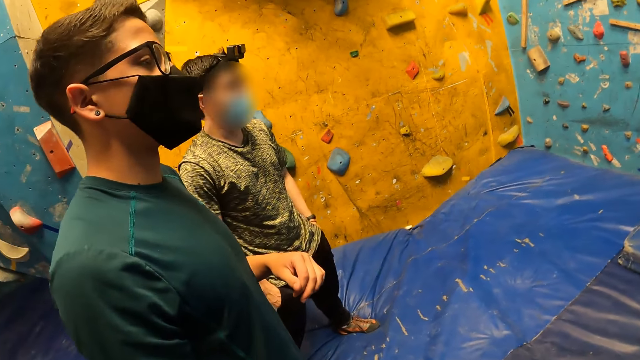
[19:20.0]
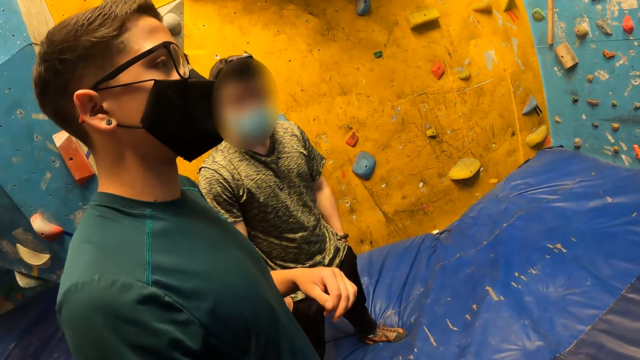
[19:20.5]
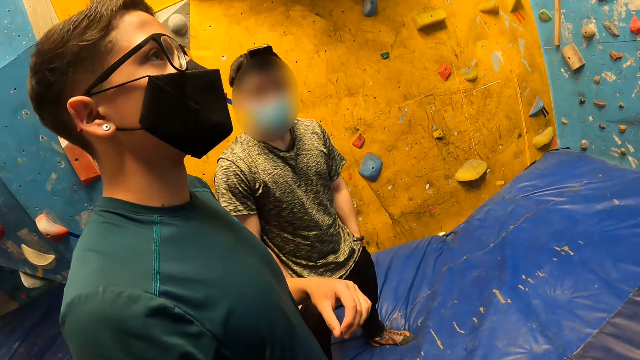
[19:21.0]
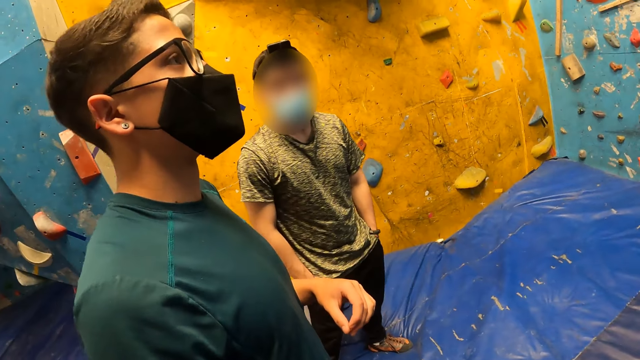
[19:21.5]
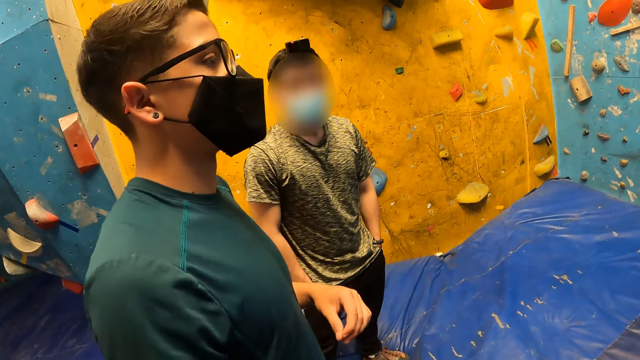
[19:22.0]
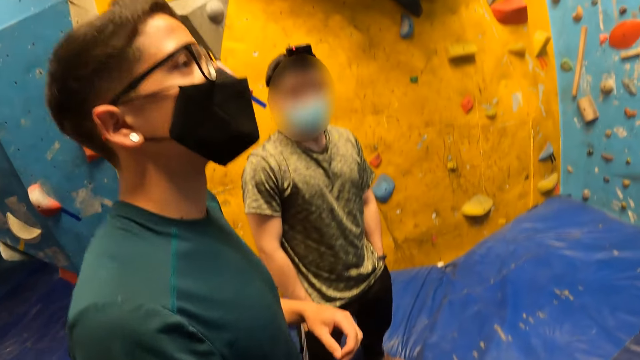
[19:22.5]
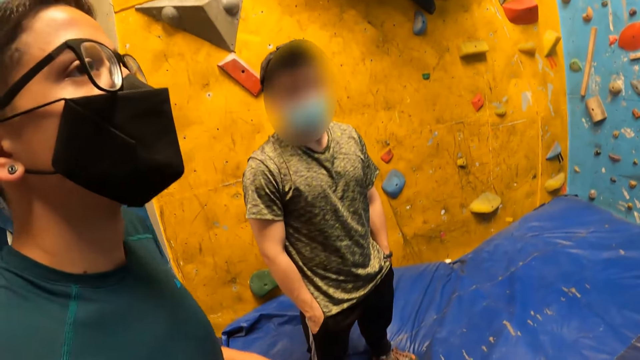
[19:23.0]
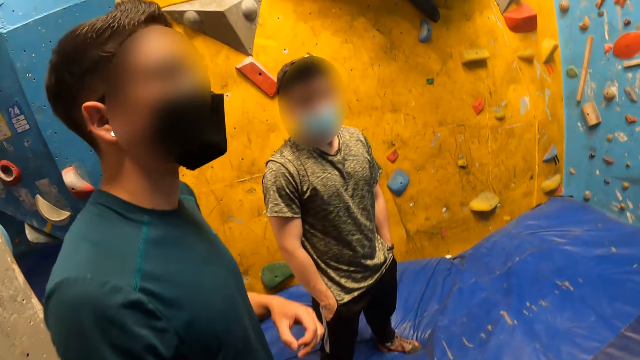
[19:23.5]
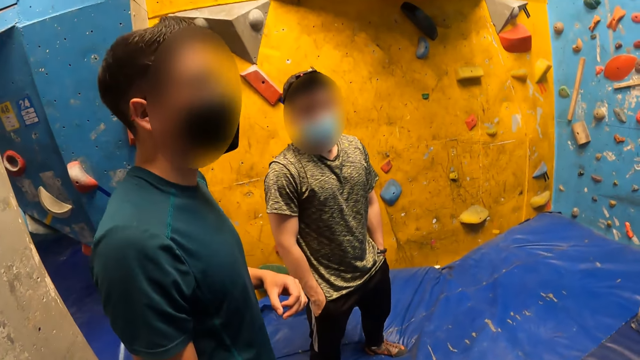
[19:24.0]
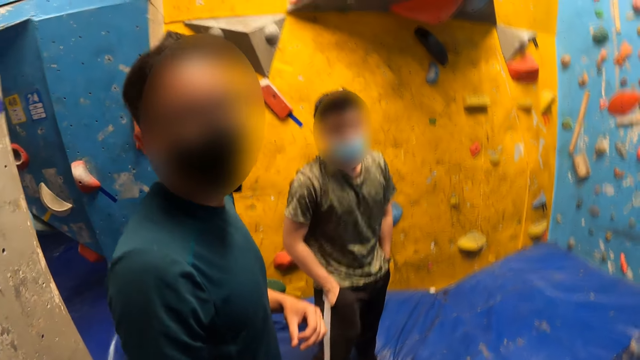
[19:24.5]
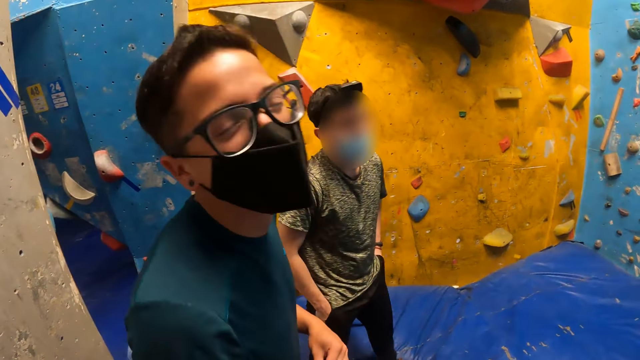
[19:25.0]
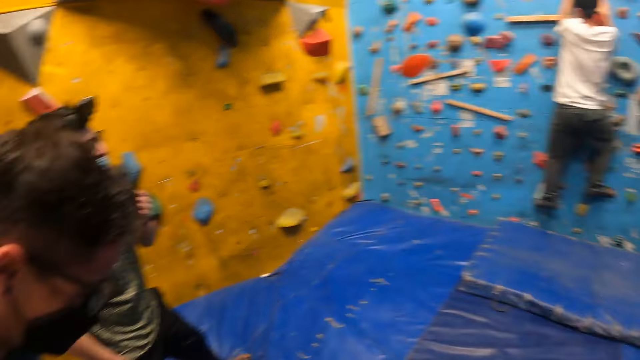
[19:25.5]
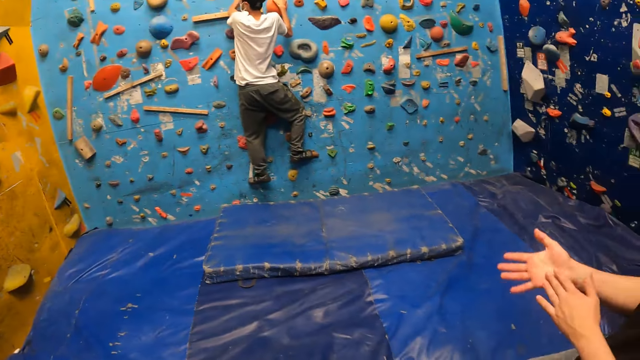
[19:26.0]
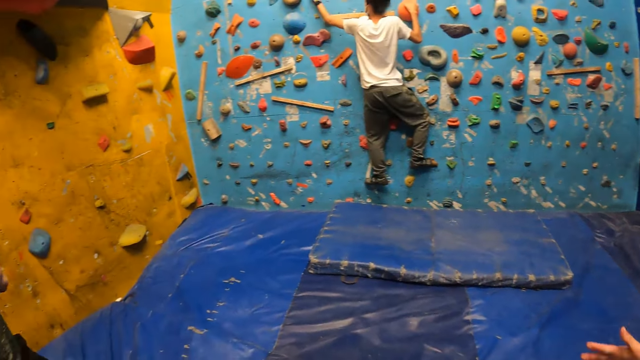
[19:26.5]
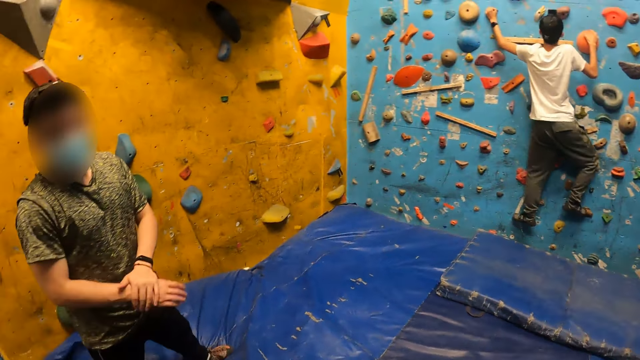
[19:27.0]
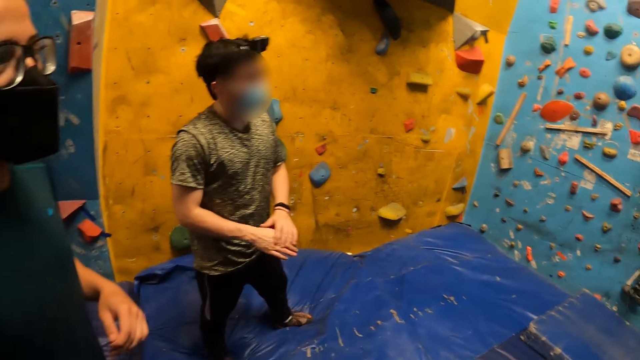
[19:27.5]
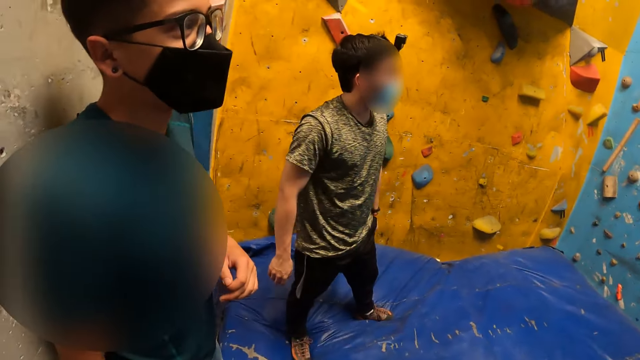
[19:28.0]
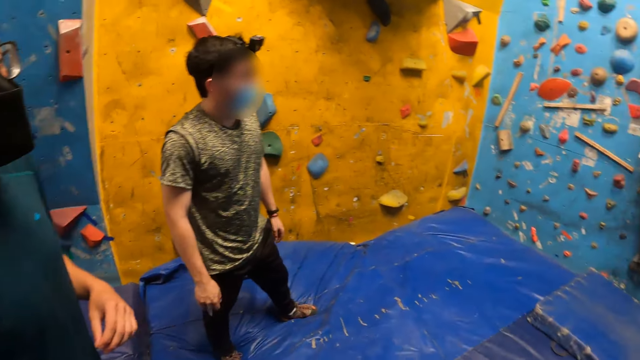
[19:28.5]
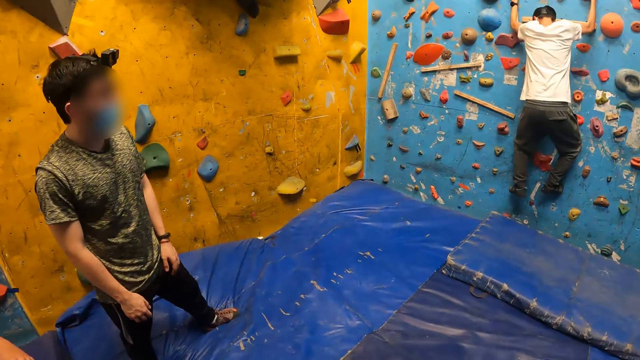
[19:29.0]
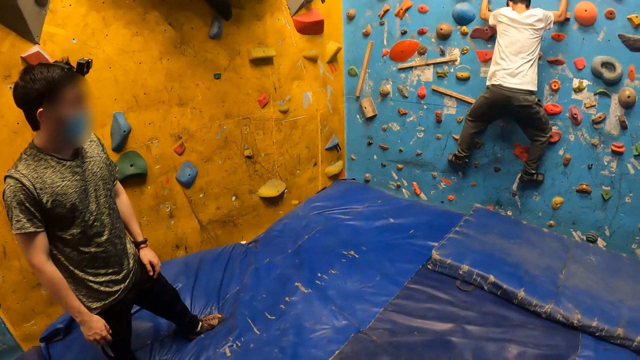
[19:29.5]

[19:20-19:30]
A man interacts with the camera wearer. A person wipes his hands on each other. Another man climbs the bouldering wall.

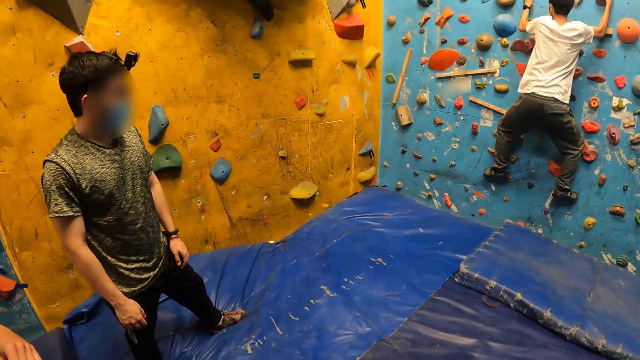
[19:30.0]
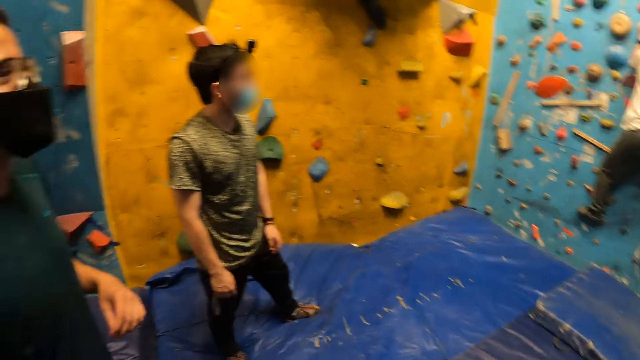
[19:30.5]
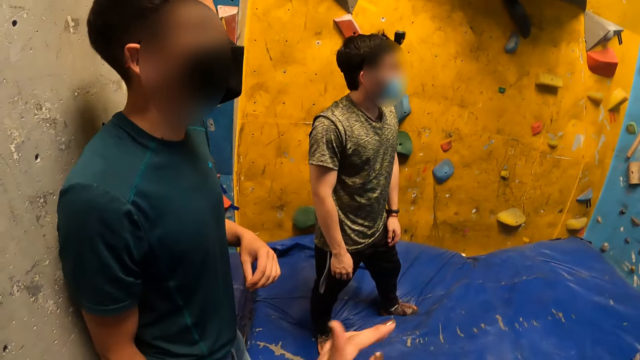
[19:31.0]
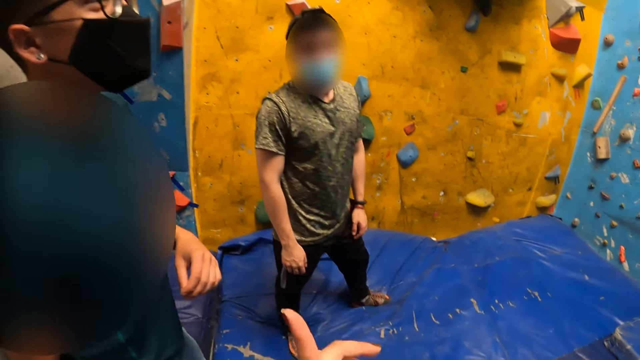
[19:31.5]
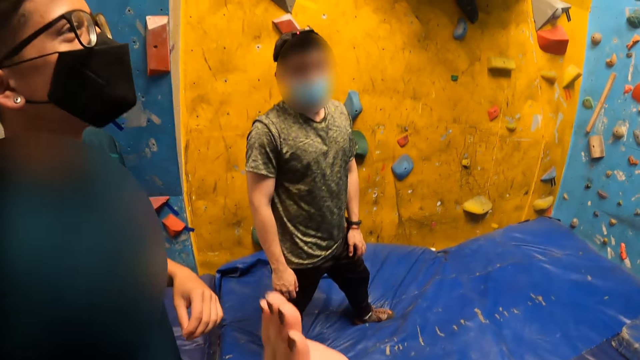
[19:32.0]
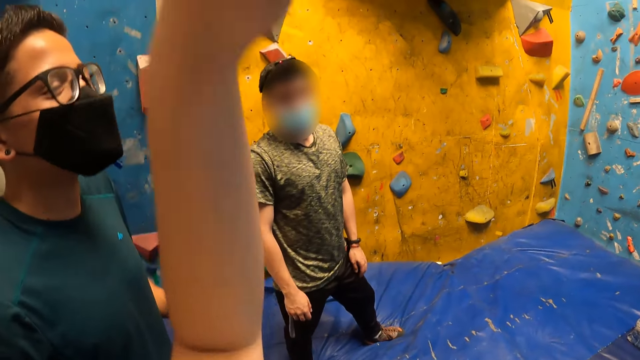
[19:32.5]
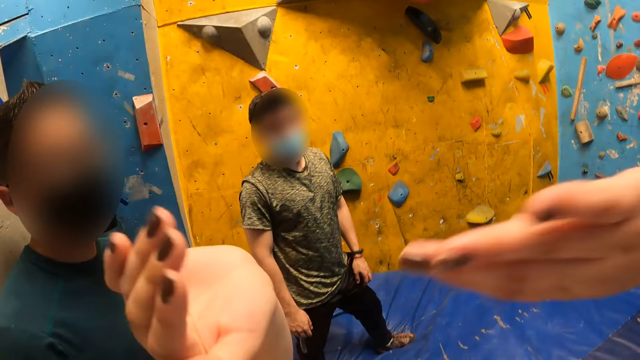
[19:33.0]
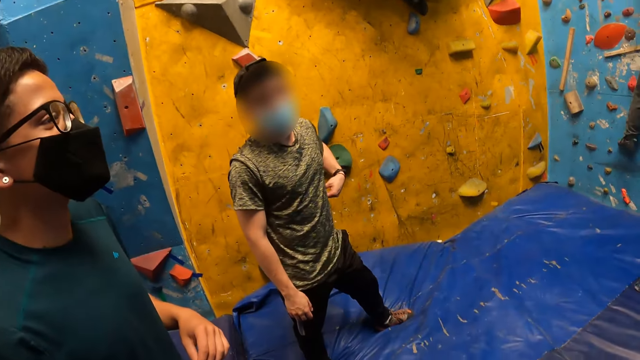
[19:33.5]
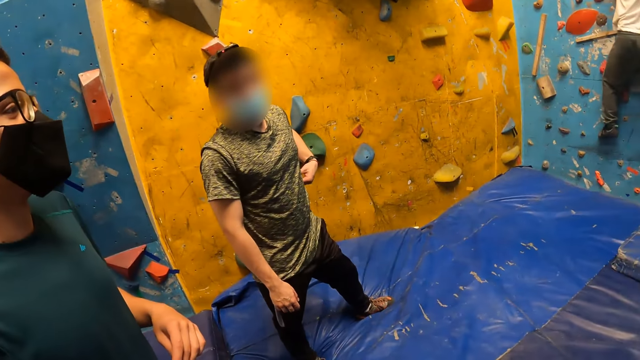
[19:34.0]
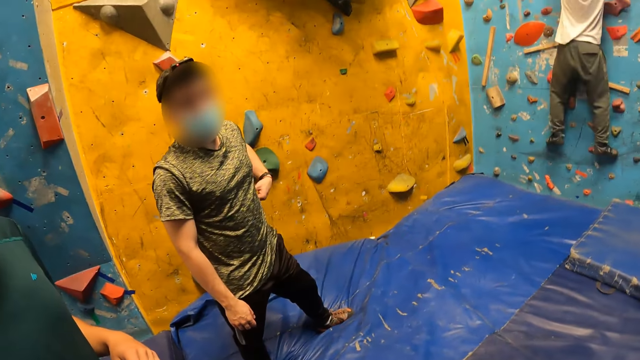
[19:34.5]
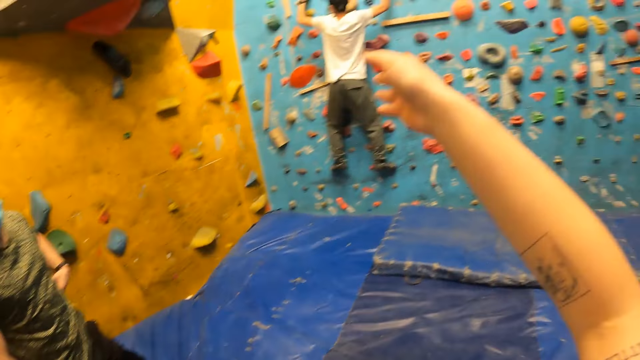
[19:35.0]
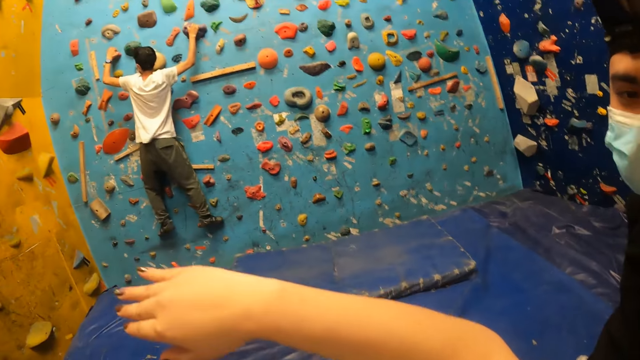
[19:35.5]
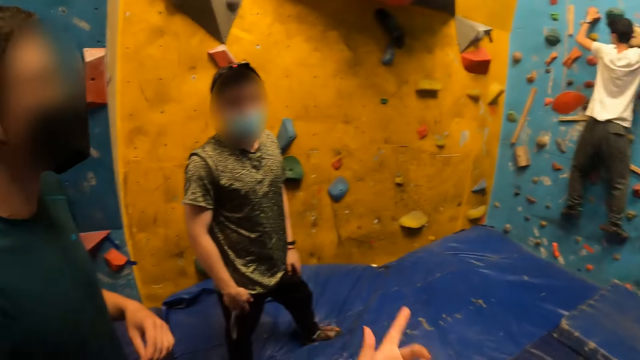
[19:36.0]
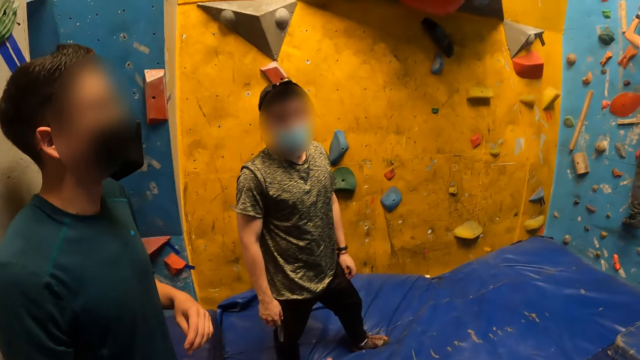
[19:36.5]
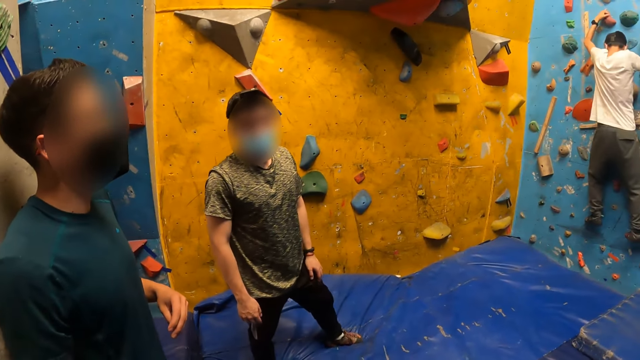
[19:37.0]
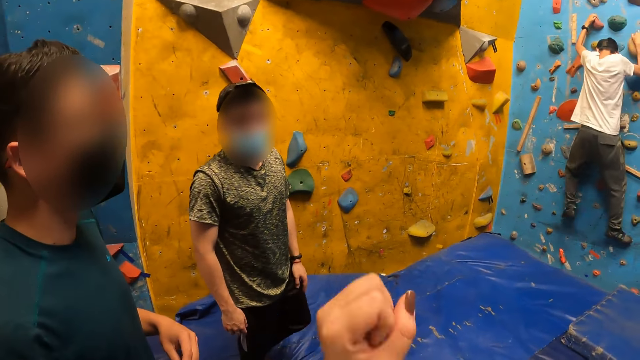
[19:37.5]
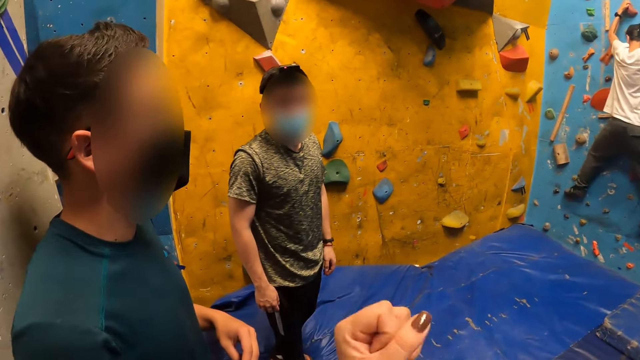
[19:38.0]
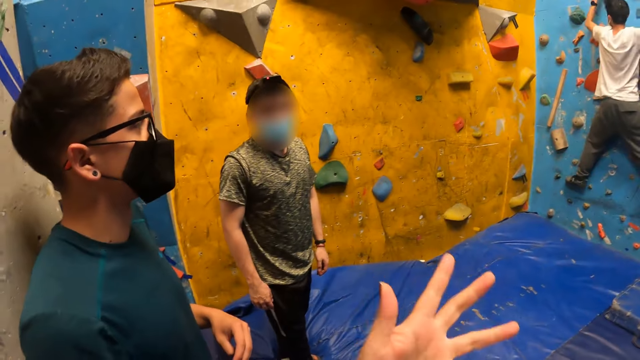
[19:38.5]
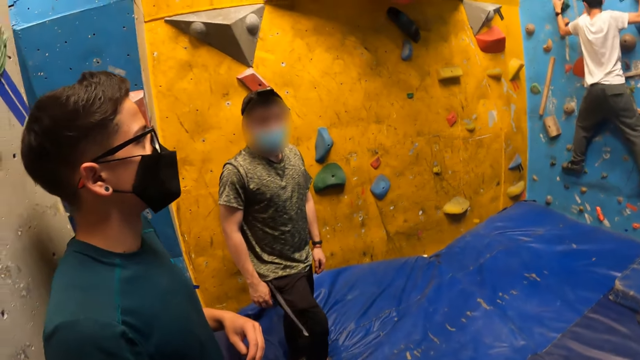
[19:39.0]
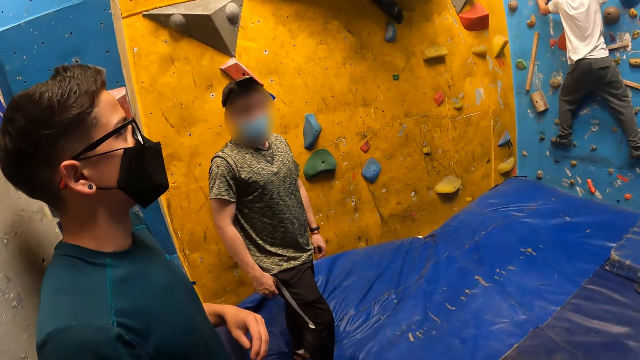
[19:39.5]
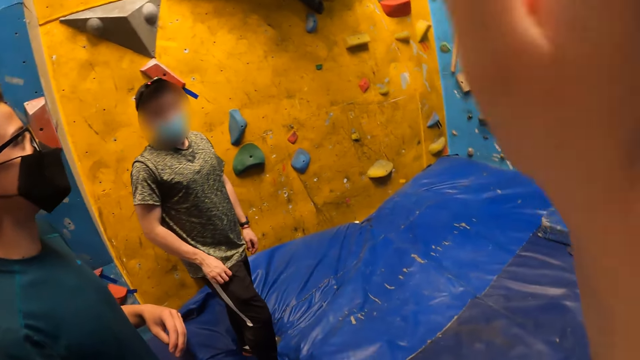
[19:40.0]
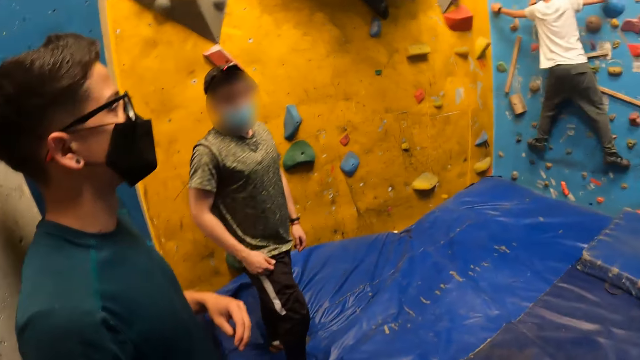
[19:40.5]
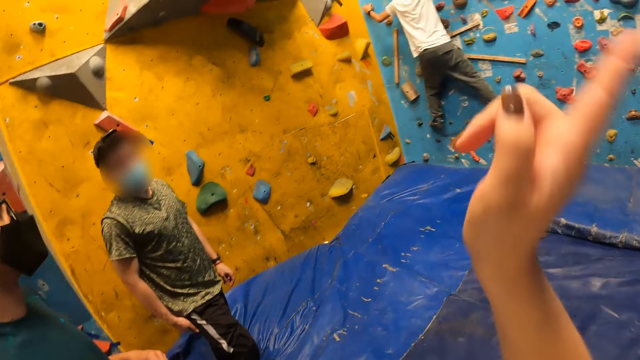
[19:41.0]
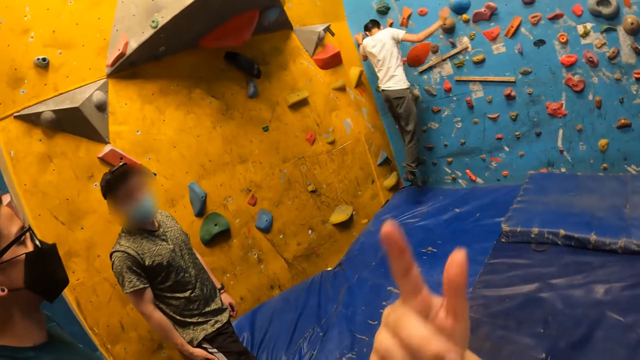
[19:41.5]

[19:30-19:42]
The camera wearer moves the hand. A person moves the trouser.
